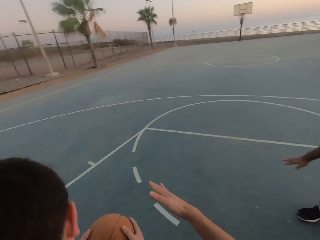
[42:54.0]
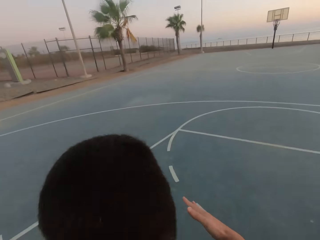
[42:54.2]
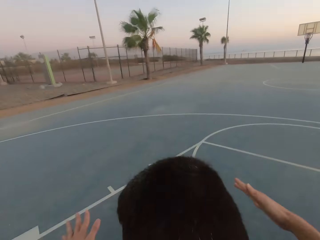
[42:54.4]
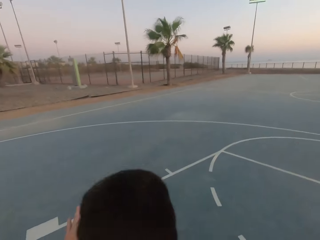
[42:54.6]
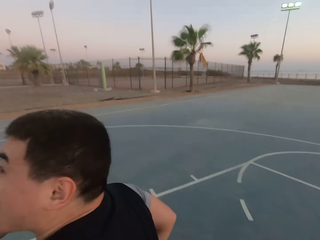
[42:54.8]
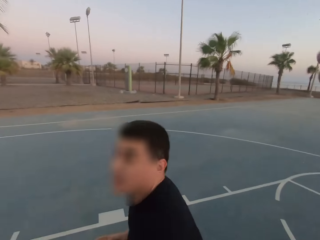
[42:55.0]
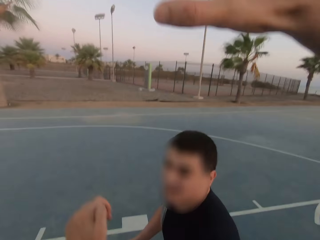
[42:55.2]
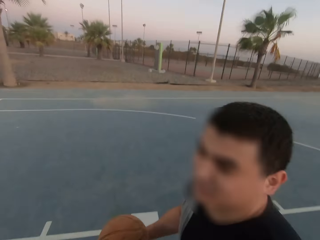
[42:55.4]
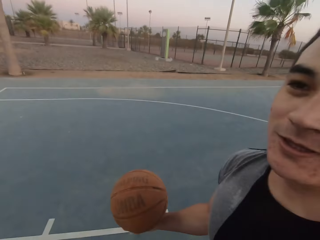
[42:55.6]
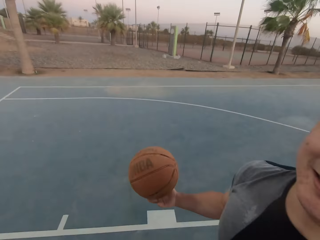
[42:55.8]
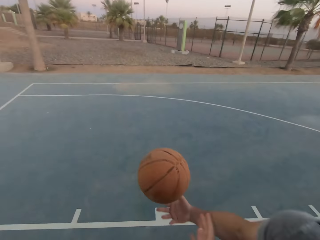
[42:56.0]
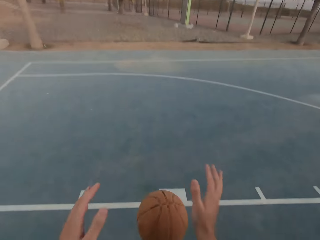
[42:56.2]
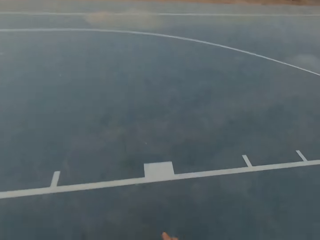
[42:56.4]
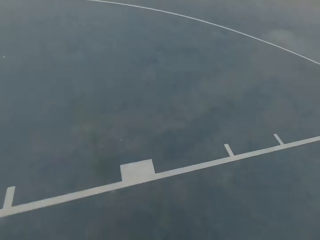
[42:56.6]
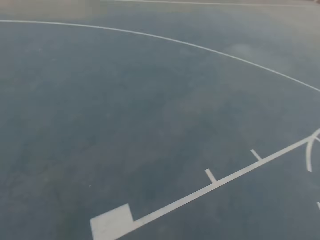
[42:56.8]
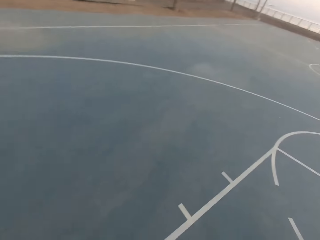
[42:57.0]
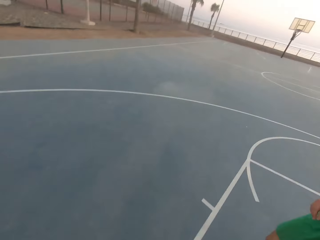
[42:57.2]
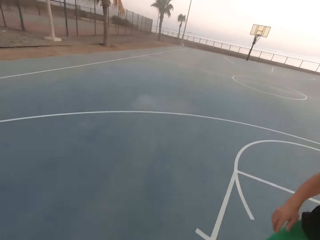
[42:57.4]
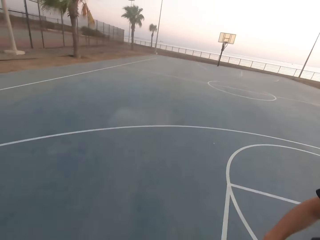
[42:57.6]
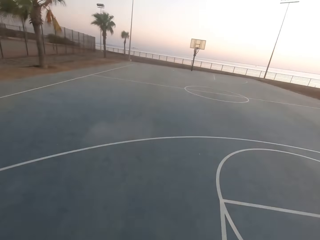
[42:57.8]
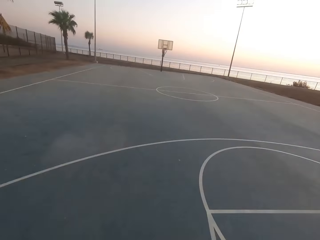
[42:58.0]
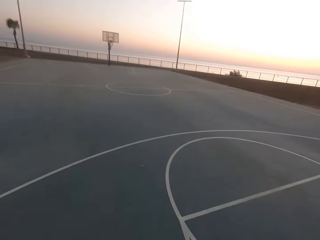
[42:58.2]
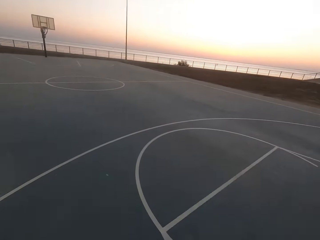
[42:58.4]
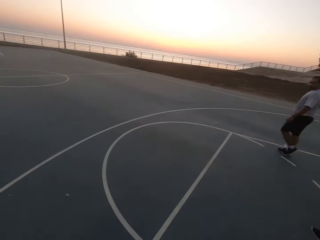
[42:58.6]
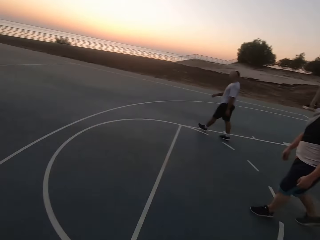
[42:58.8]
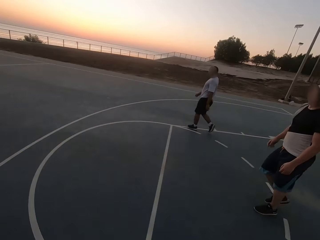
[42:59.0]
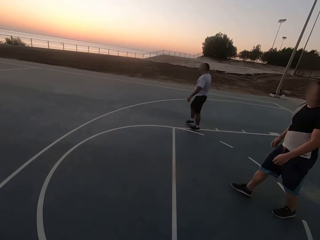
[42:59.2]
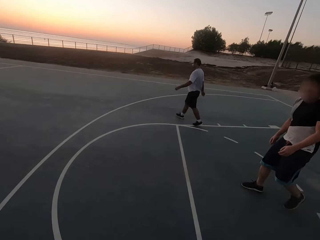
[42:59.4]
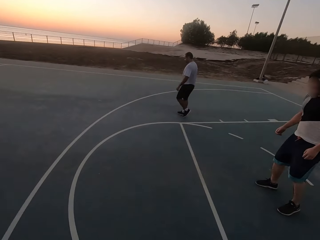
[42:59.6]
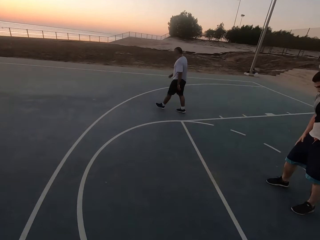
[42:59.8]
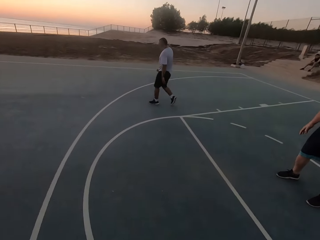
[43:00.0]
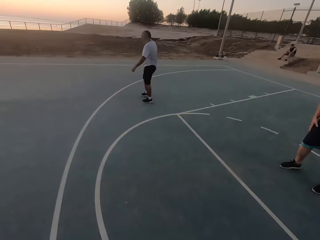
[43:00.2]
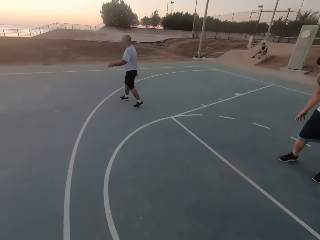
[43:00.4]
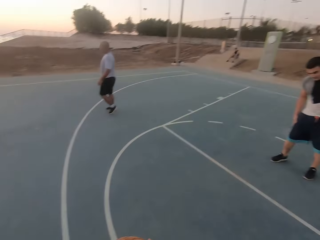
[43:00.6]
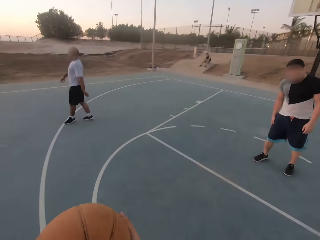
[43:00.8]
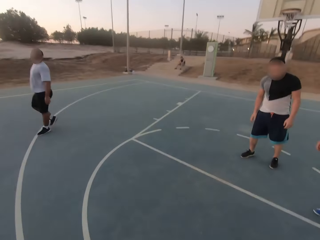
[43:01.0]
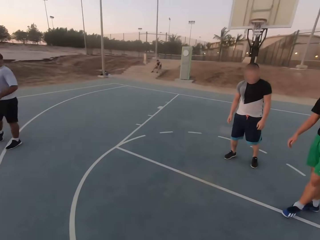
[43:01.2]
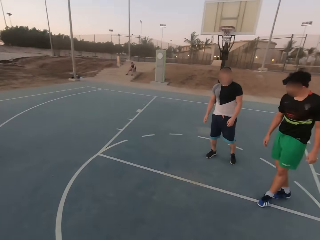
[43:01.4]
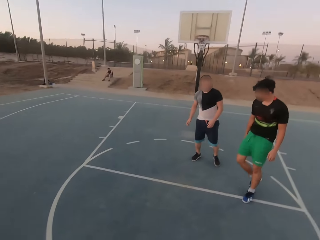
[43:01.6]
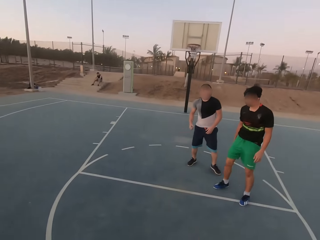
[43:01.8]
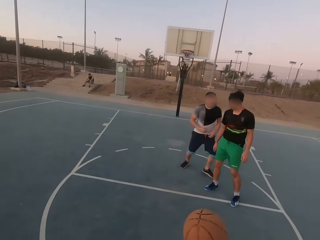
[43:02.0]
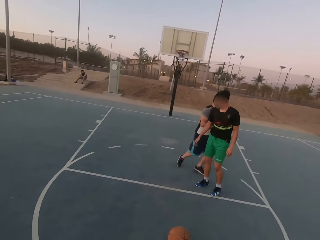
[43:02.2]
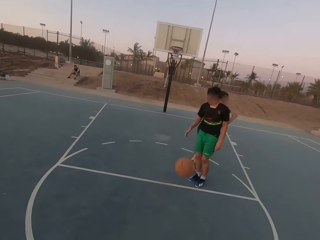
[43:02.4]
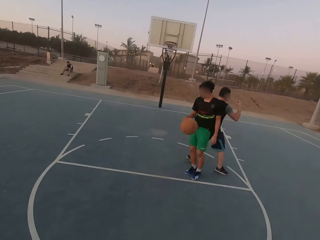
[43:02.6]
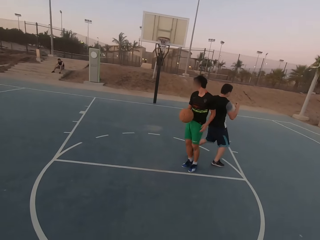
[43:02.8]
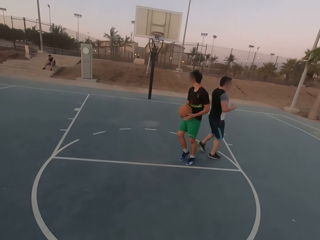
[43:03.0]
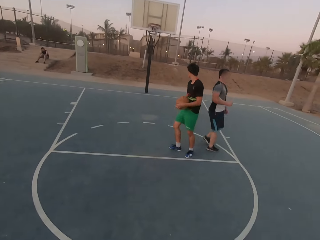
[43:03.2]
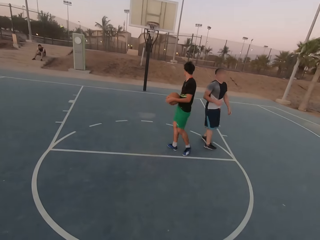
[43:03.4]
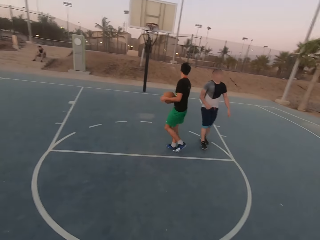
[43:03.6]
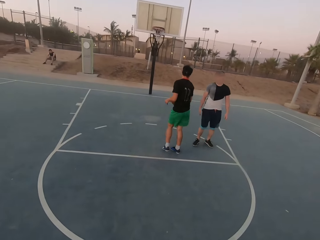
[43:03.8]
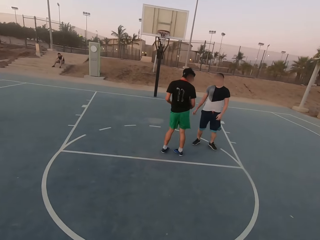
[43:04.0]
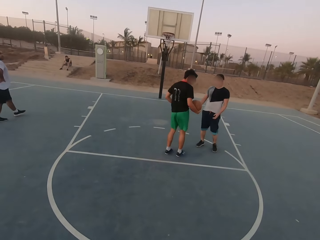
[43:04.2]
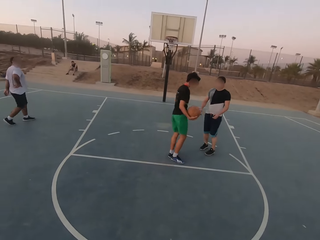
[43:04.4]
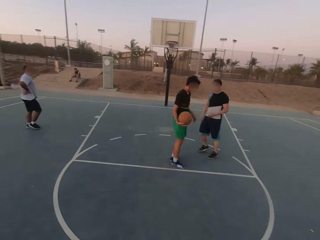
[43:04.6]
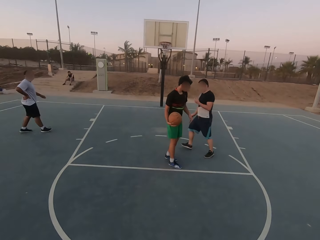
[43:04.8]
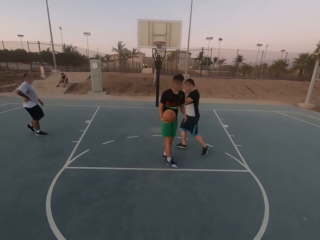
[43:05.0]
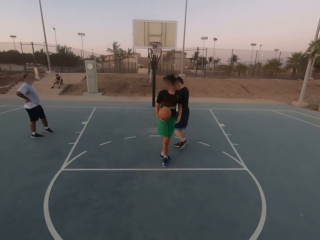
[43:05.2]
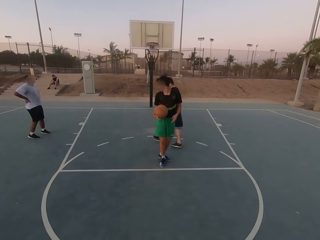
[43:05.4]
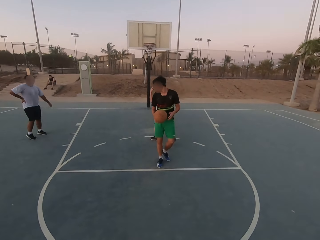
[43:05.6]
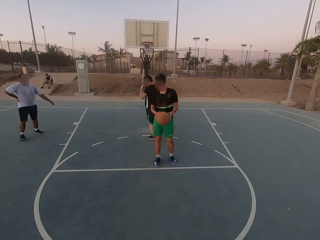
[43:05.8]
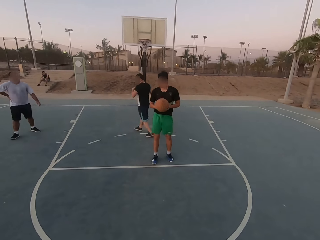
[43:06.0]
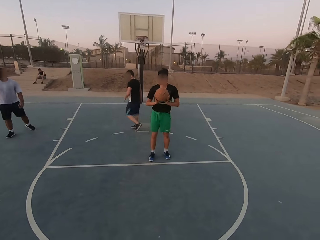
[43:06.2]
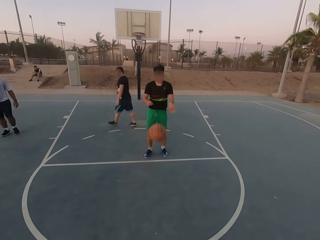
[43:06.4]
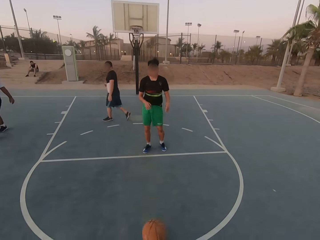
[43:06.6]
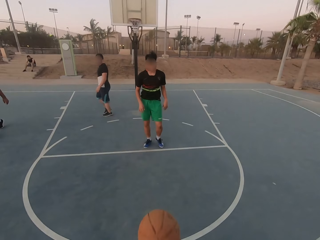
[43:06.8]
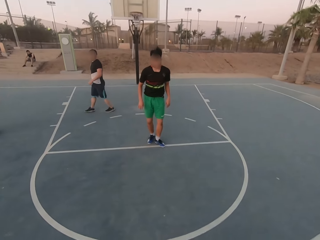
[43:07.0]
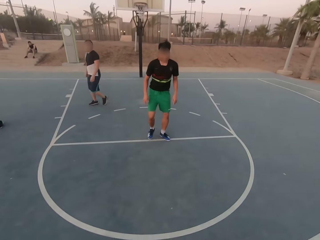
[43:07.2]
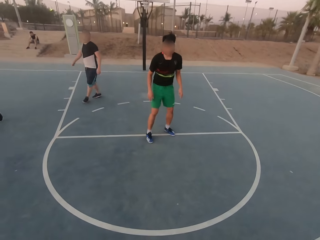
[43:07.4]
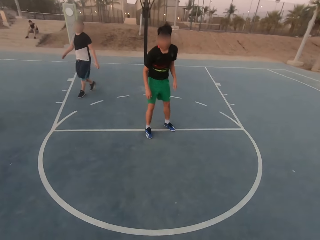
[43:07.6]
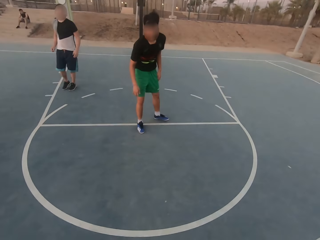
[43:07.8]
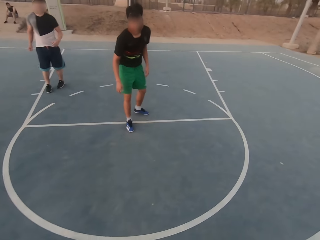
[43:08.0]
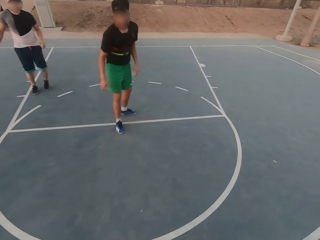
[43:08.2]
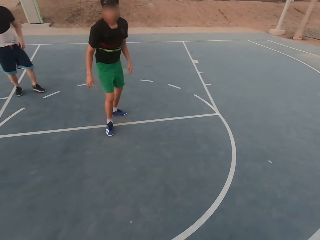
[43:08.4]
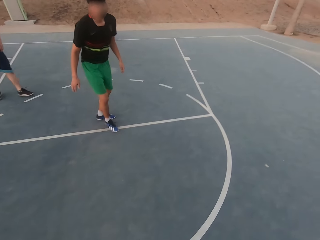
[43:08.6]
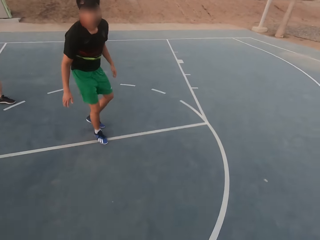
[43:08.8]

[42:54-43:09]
A man throws the ball down. The camera wearer picks up the ball. The man walks. Another man walks. The camera wearer looks around. They throw the ball to another man. That man picks up the ball. He turns around. He throws the ball to the camera wearer.

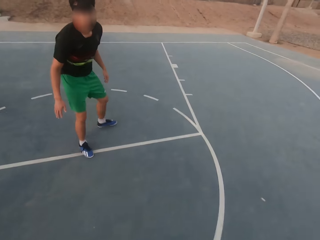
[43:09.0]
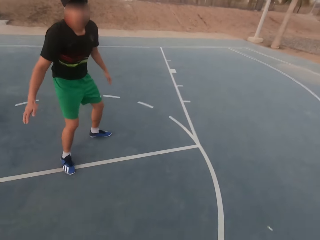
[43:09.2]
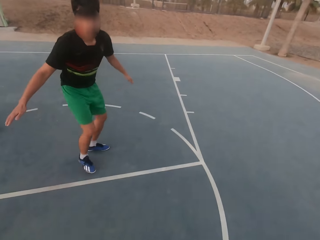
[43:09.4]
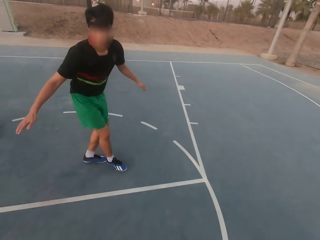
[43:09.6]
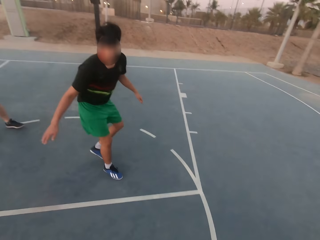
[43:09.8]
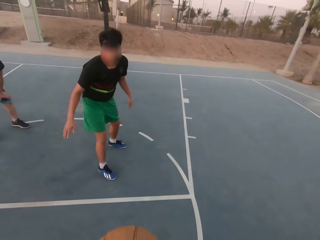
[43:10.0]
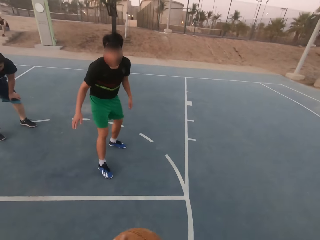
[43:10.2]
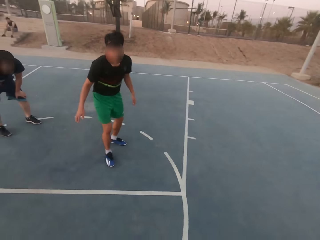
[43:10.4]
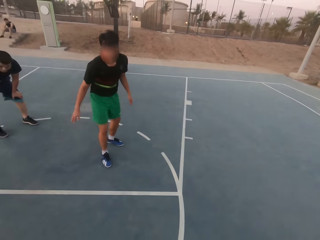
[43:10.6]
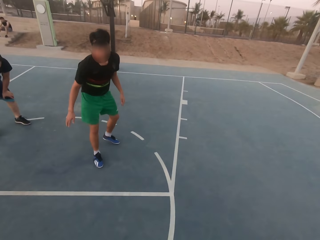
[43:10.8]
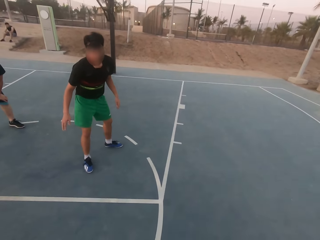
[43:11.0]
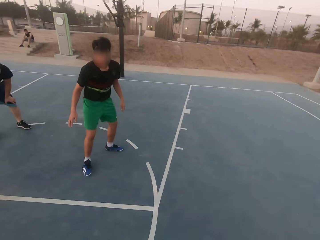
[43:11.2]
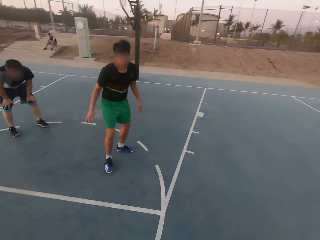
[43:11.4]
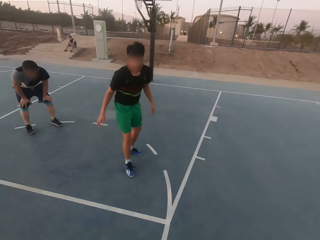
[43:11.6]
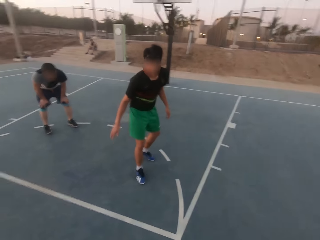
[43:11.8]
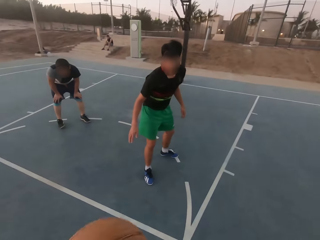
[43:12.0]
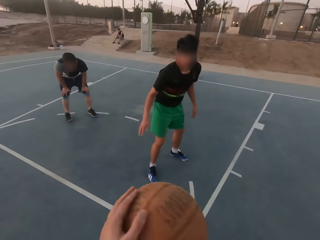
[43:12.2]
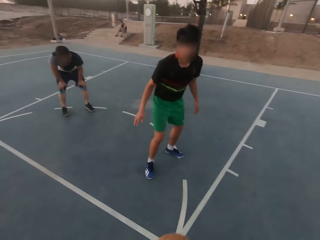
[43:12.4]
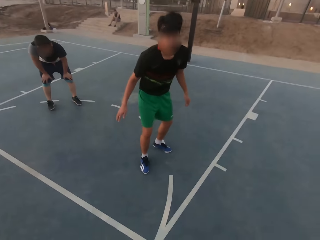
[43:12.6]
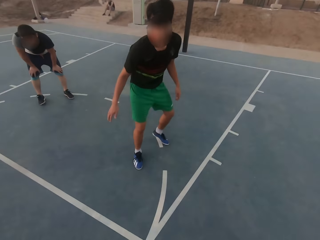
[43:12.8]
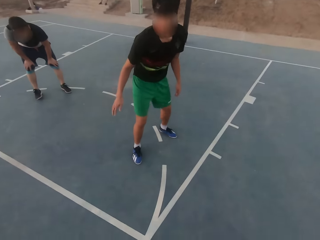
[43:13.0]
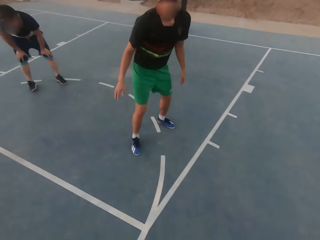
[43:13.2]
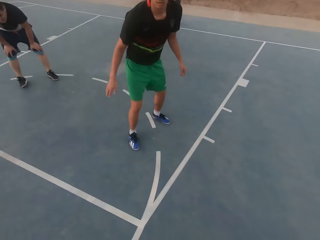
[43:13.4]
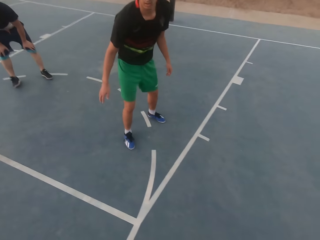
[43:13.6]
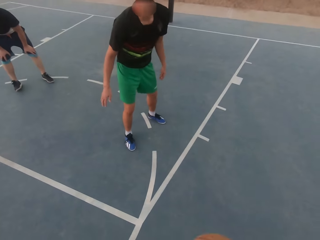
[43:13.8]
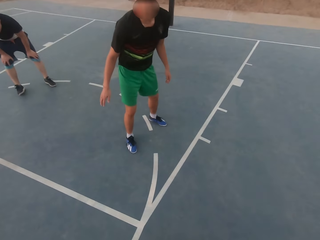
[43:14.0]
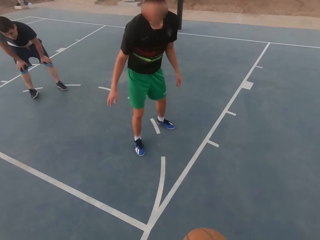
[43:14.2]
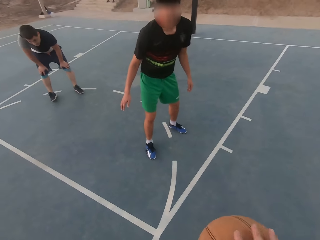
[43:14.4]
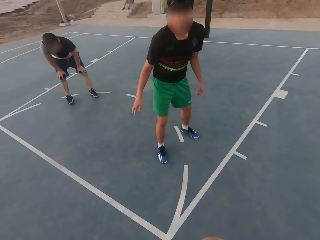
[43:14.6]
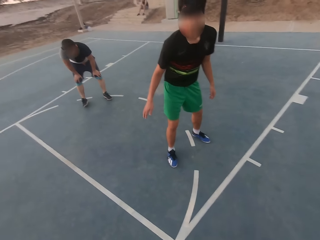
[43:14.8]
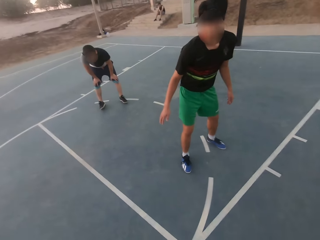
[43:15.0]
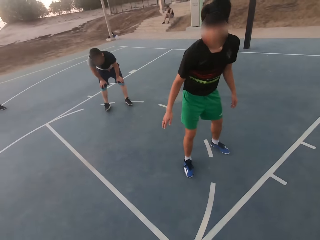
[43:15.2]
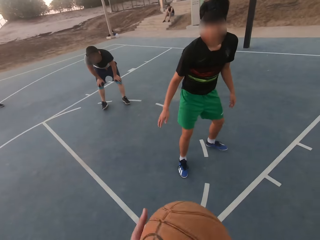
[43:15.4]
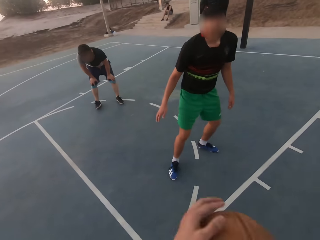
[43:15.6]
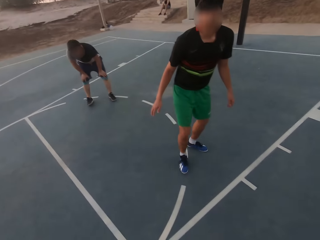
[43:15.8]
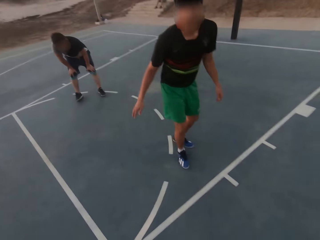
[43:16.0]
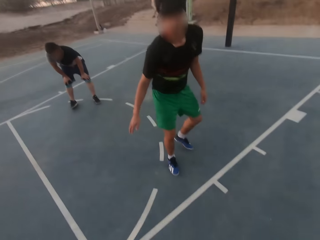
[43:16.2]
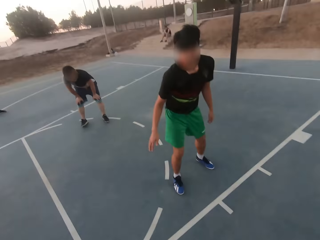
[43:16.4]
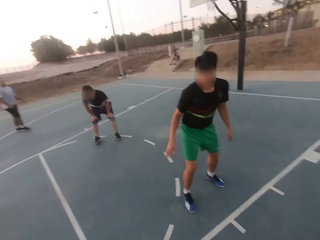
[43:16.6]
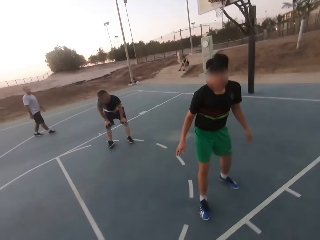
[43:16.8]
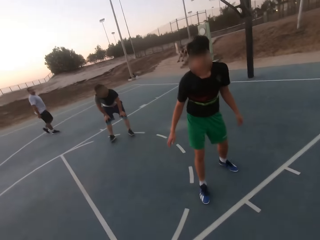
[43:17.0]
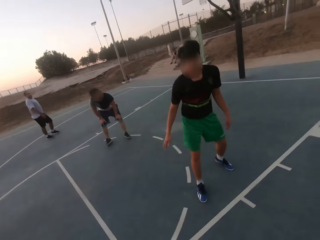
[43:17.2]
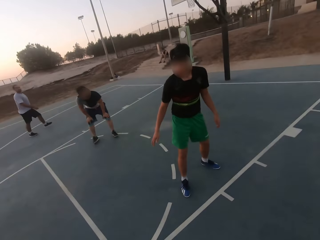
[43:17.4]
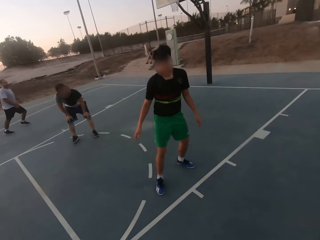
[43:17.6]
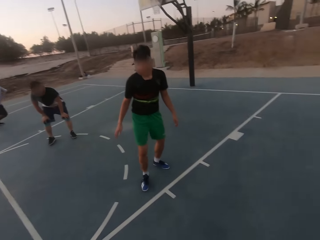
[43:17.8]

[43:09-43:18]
The camera wearer dribbles the ball. A man shields.
